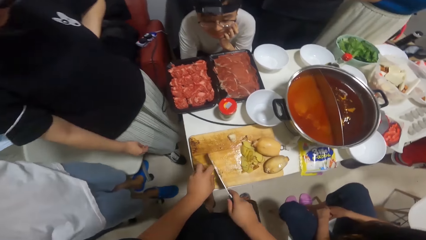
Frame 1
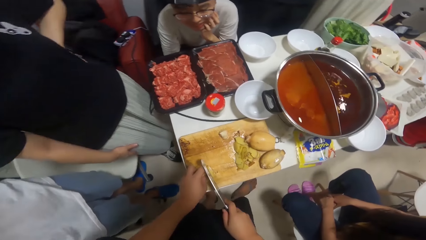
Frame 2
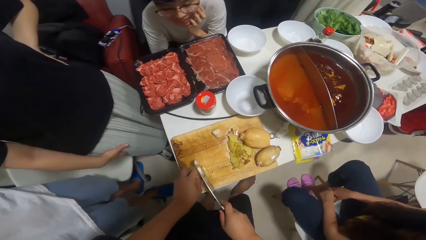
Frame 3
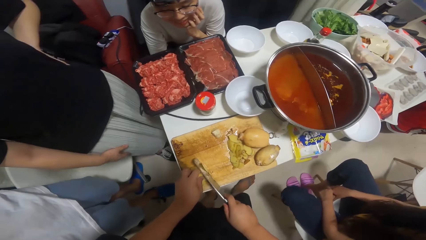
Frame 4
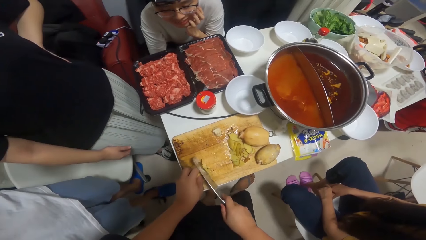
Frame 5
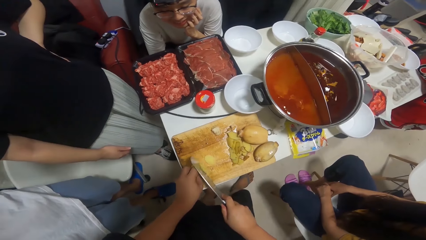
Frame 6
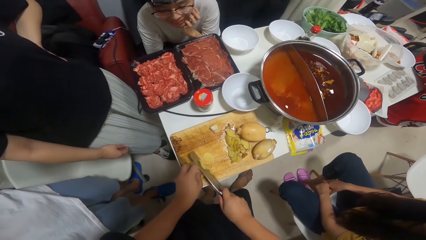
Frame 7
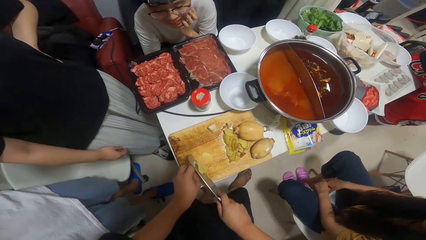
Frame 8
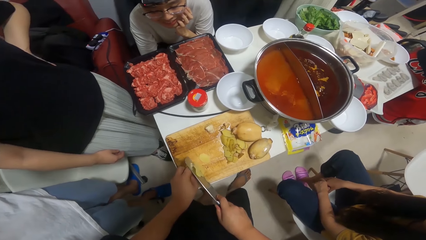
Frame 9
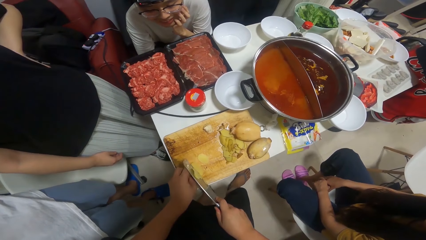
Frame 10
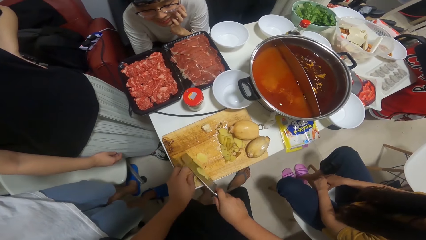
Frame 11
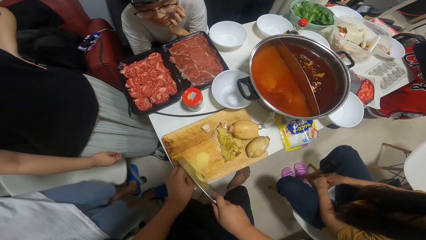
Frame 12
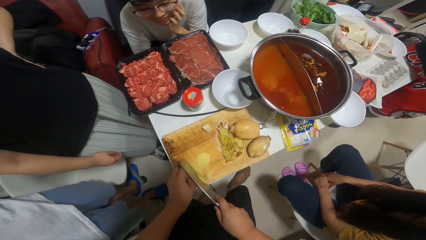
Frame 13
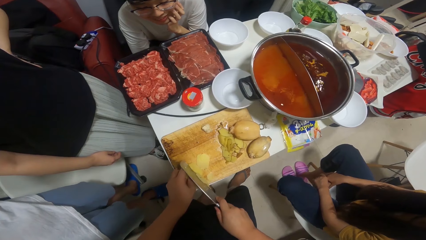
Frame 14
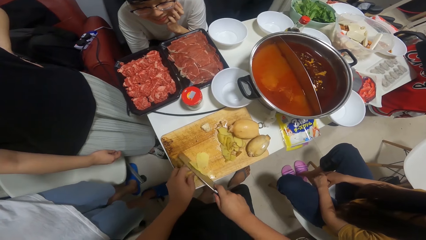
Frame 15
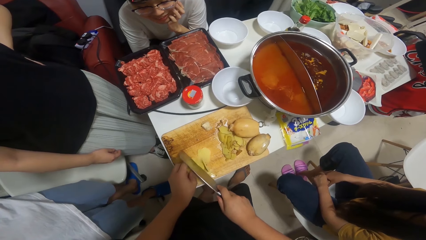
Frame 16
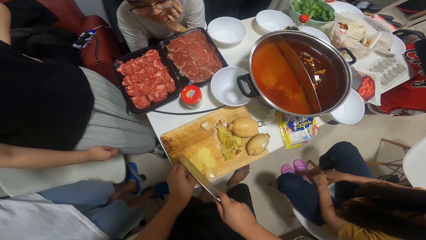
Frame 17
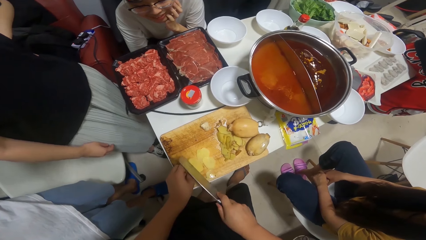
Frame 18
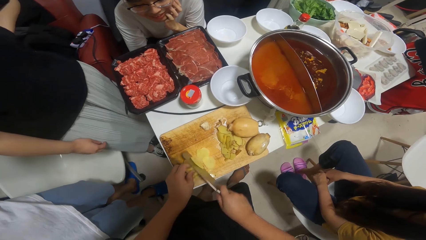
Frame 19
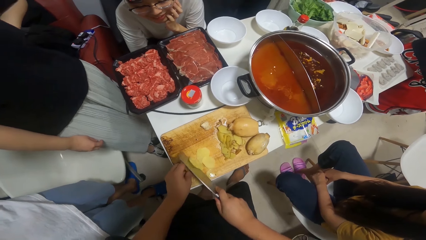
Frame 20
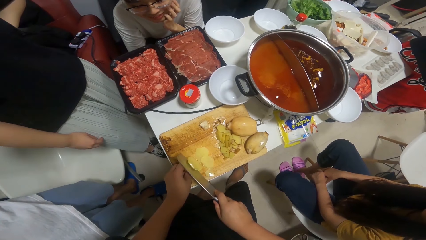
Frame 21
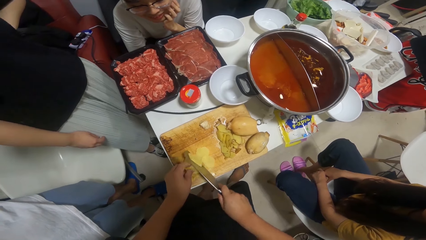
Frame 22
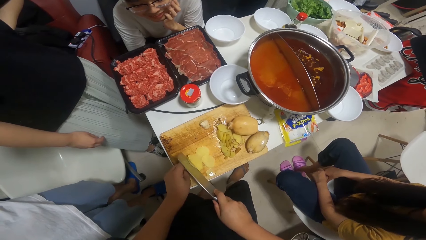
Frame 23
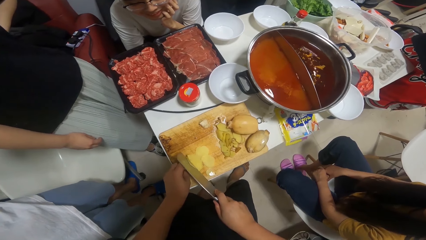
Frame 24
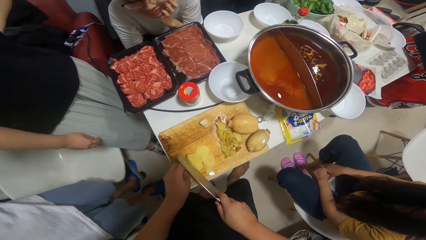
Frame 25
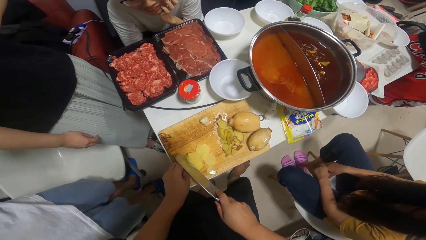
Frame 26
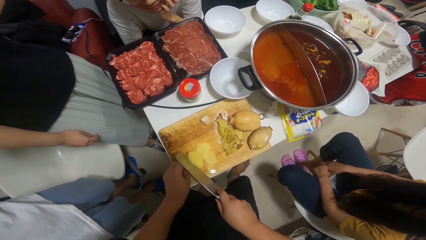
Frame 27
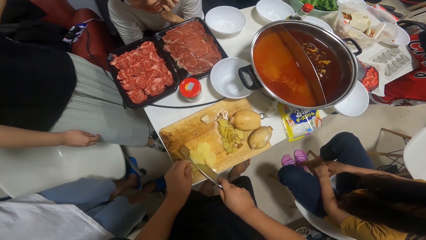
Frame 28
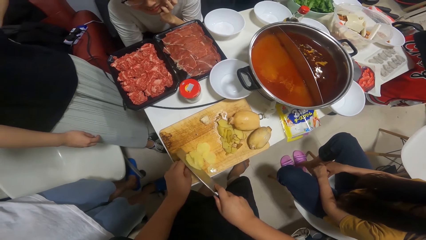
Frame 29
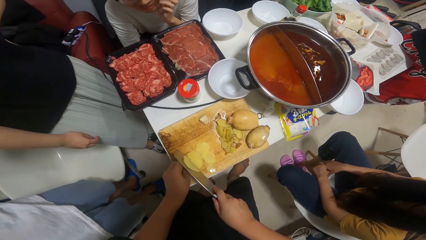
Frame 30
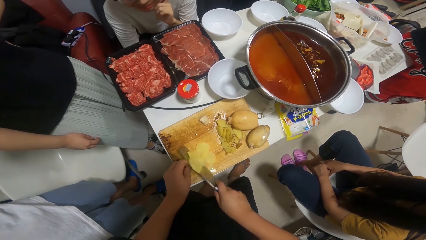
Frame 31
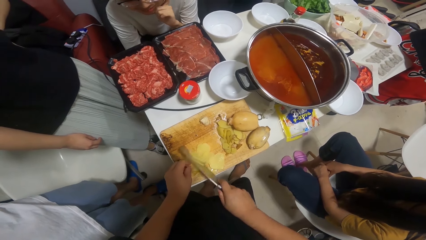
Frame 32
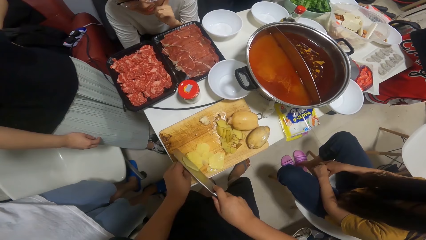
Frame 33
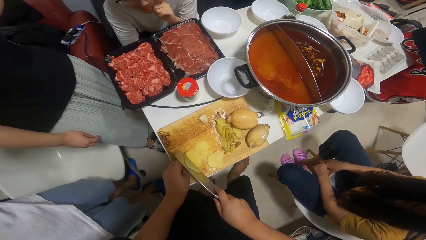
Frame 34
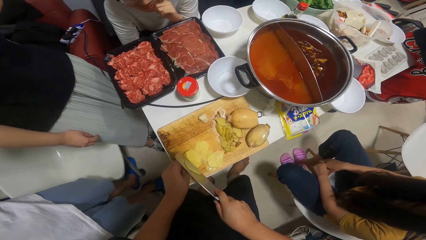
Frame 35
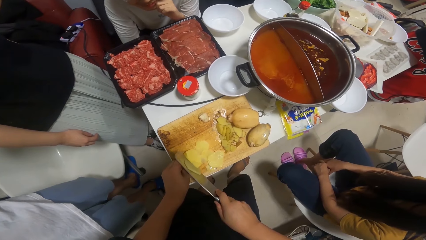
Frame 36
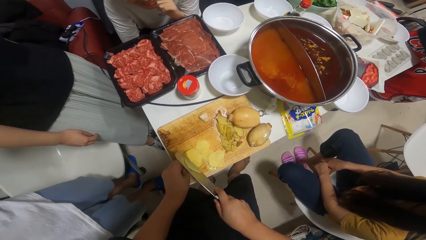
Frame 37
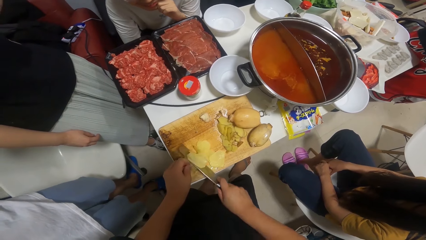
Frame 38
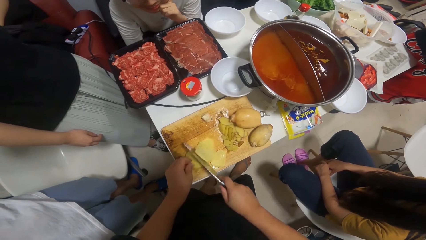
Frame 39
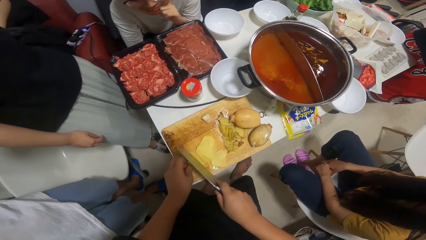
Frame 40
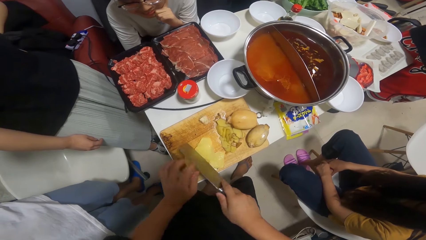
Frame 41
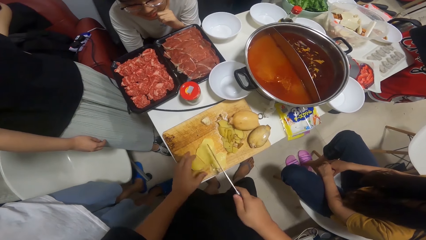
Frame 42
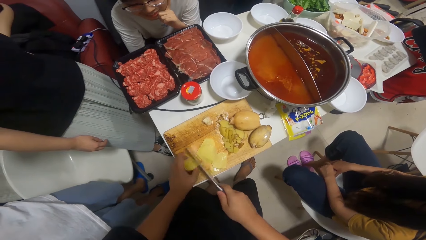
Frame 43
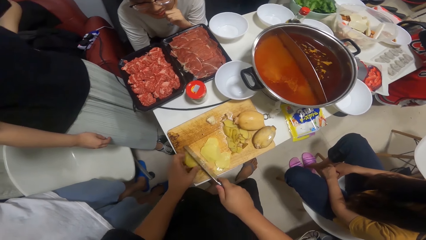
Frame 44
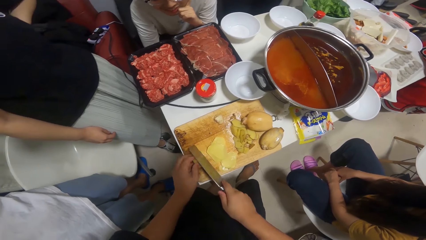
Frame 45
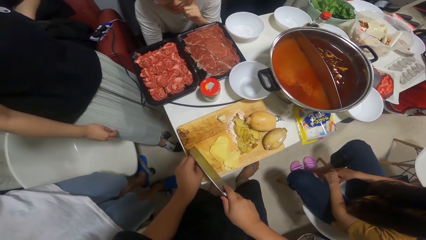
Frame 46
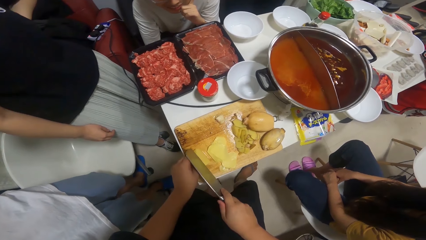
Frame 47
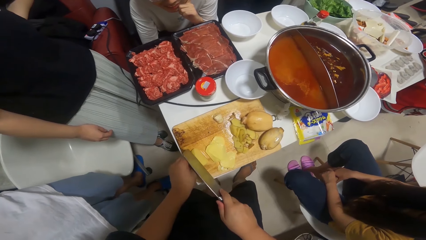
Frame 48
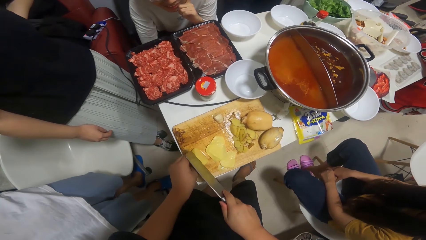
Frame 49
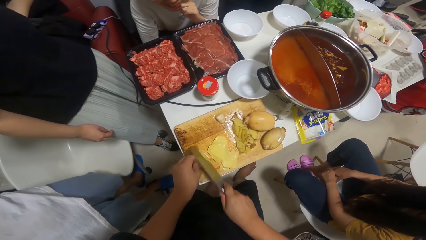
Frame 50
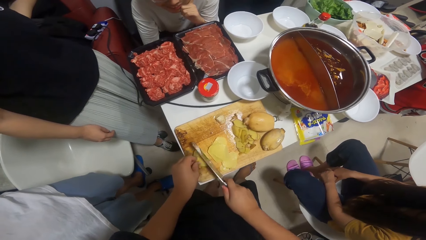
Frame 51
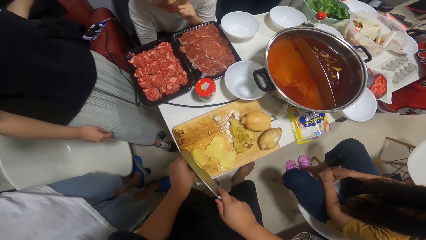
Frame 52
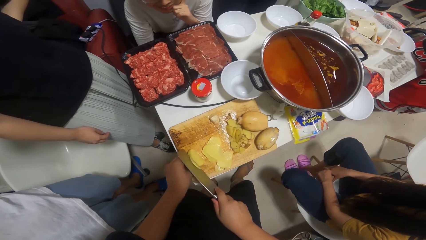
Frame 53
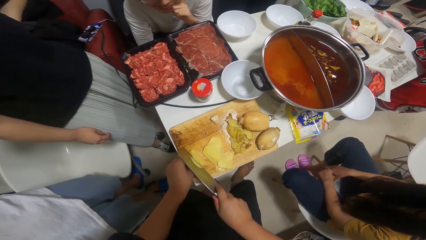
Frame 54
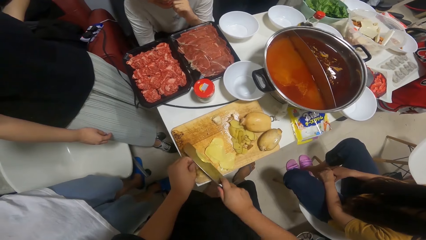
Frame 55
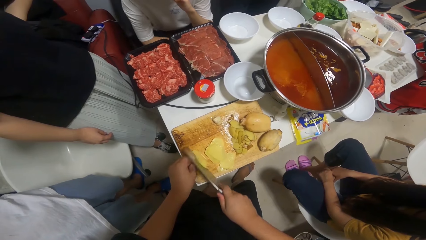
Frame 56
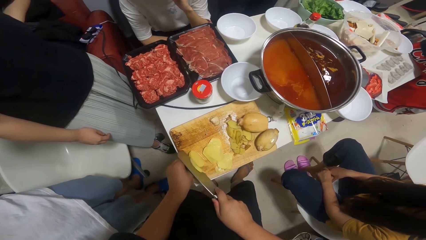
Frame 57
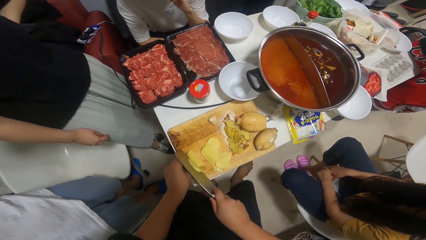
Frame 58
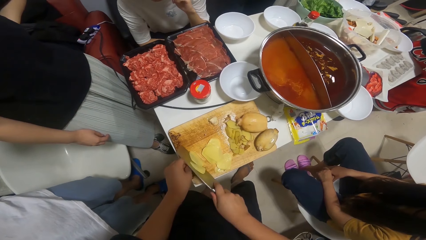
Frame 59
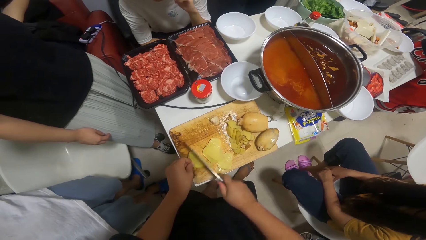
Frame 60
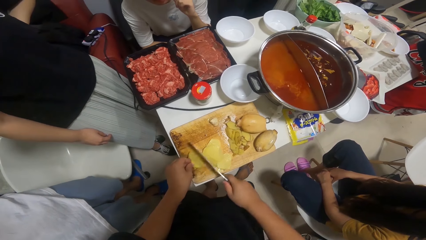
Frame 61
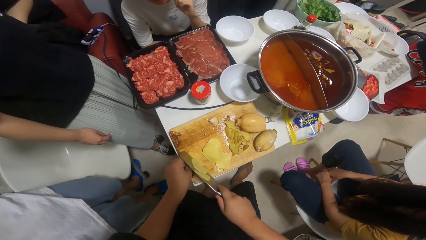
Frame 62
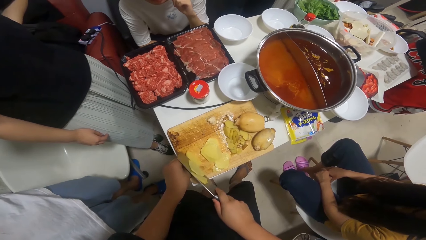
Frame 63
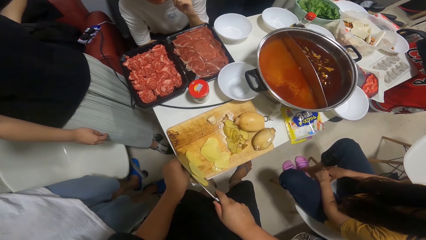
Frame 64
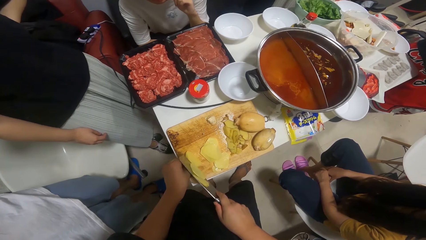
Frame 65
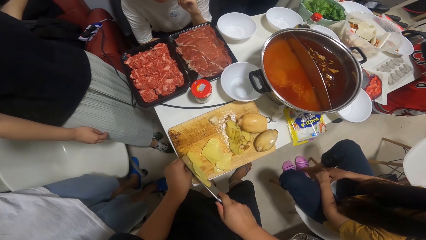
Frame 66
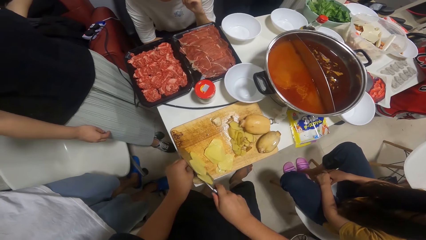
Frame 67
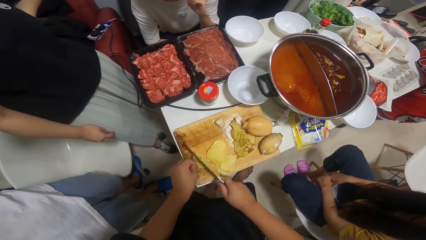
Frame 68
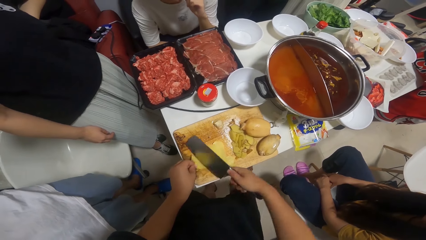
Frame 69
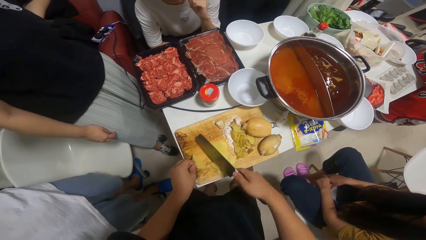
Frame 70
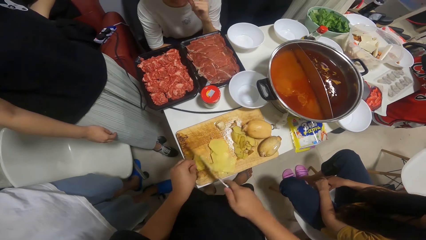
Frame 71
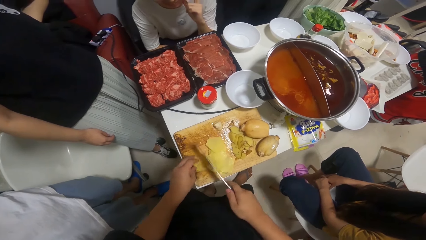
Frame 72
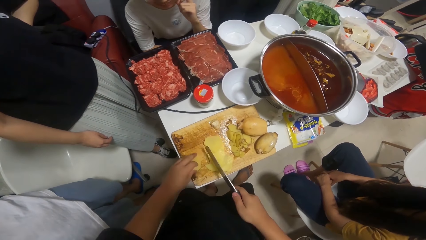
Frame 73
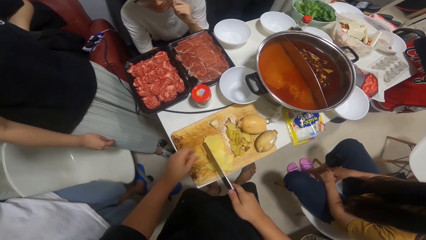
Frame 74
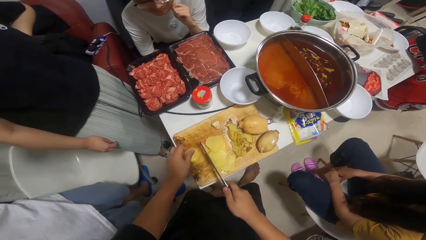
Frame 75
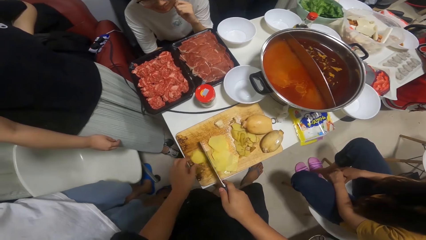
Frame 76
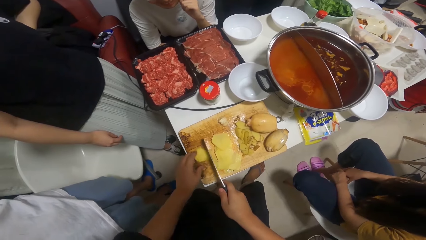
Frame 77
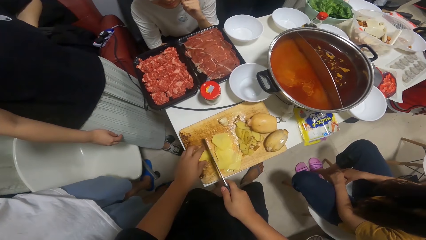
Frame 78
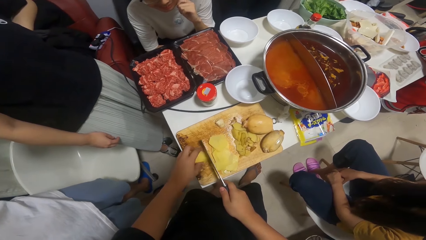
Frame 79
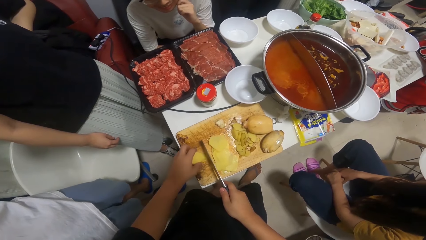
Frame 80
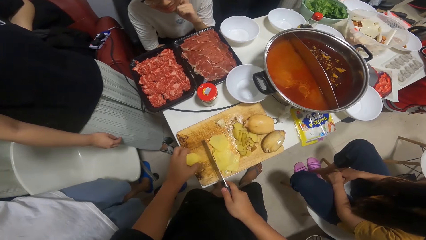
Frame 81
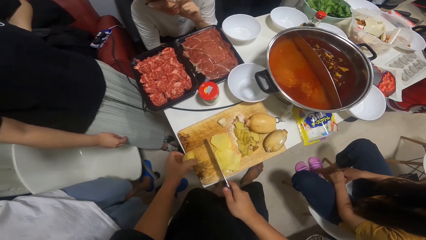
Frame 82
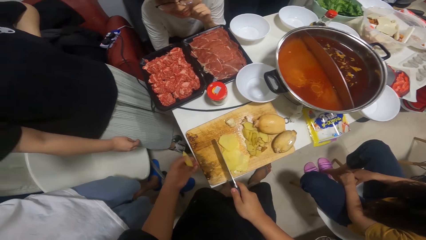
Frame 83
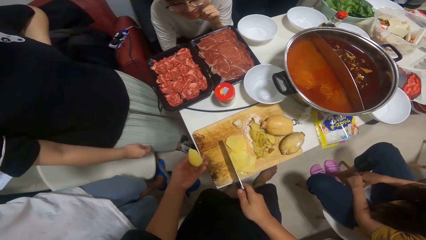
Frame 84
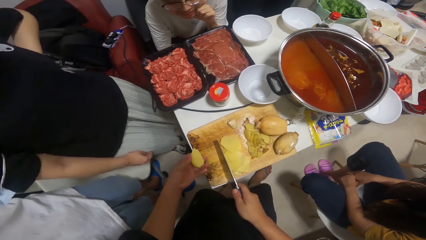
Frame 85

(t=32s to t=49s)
The camera wearer chops a potato.
